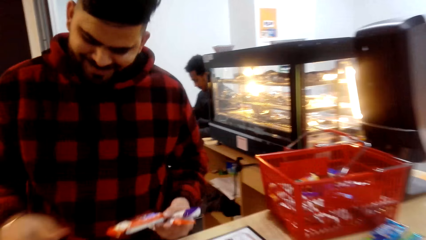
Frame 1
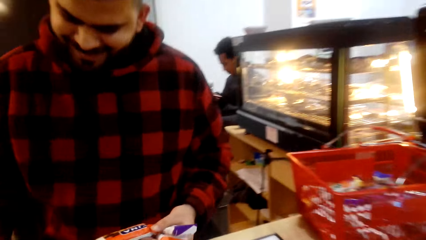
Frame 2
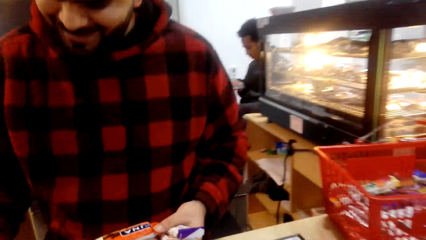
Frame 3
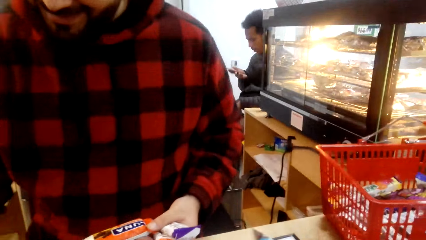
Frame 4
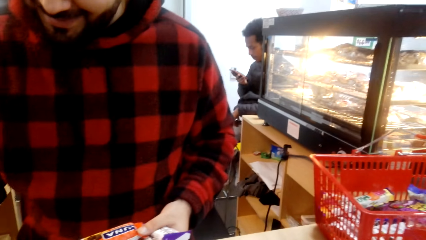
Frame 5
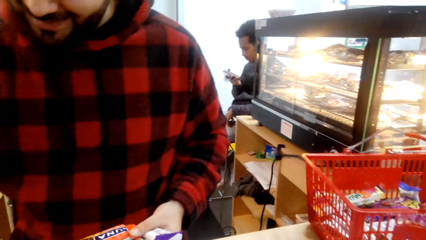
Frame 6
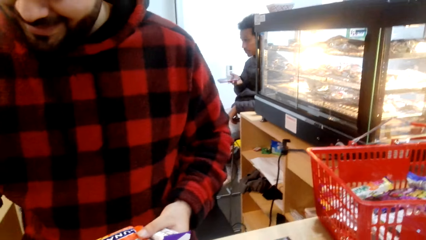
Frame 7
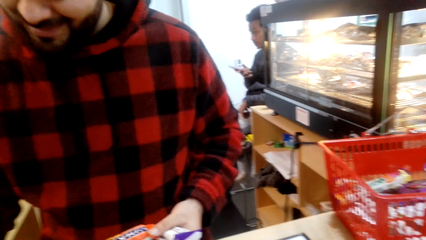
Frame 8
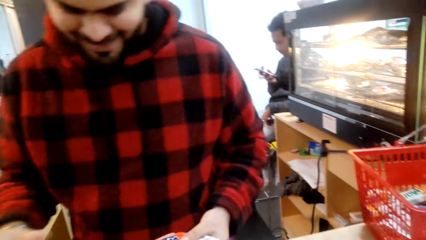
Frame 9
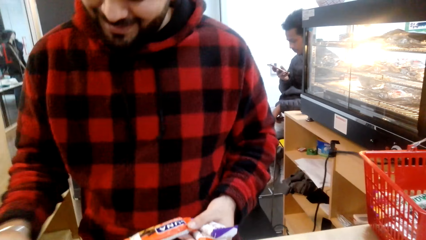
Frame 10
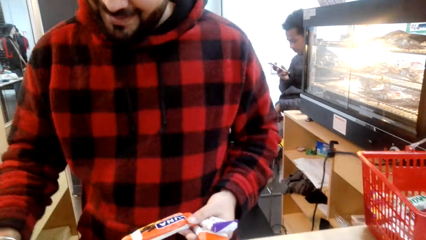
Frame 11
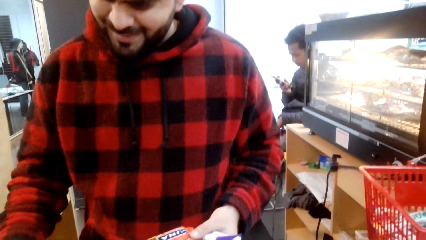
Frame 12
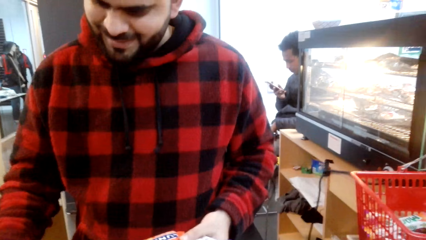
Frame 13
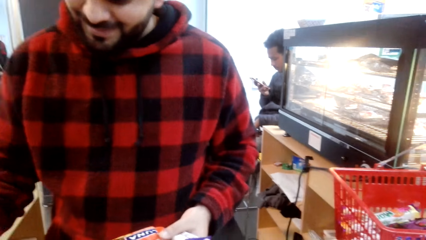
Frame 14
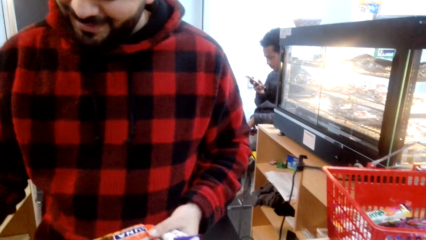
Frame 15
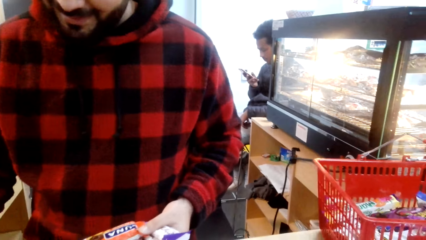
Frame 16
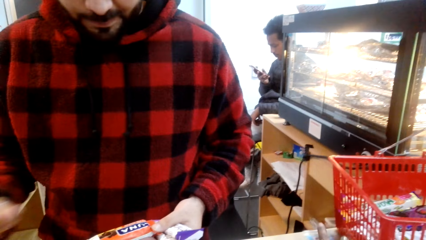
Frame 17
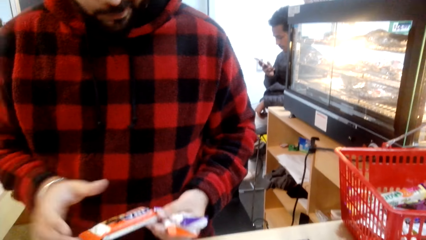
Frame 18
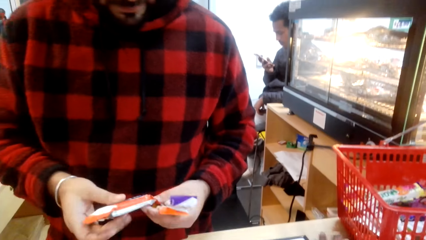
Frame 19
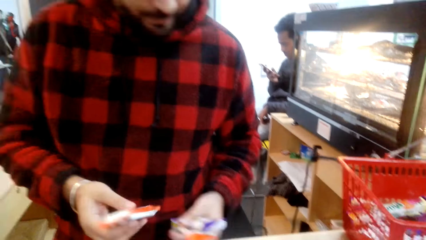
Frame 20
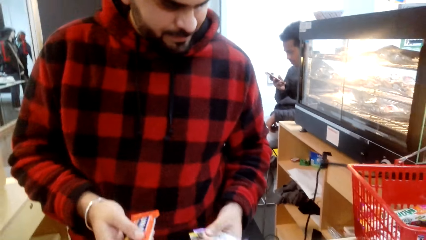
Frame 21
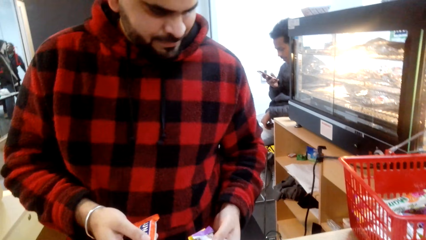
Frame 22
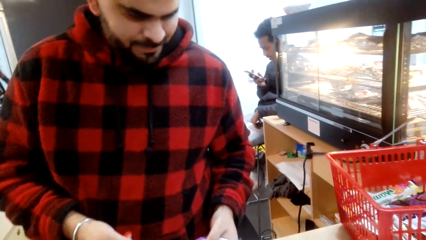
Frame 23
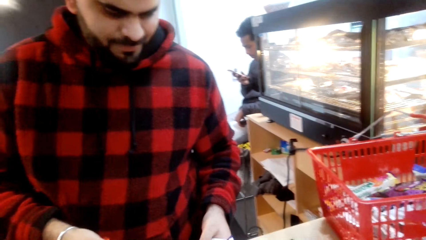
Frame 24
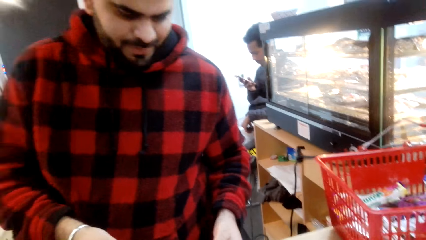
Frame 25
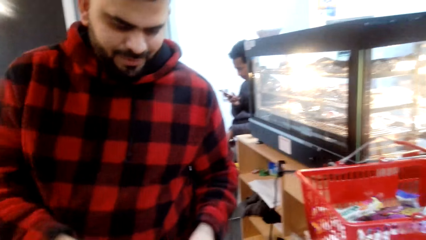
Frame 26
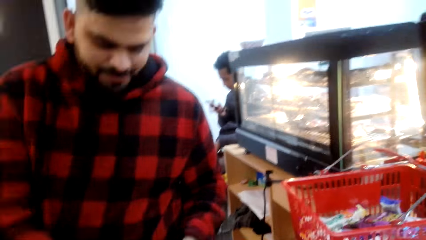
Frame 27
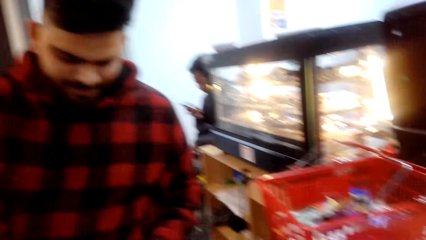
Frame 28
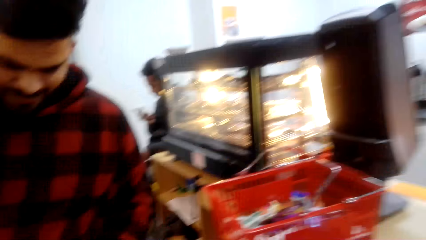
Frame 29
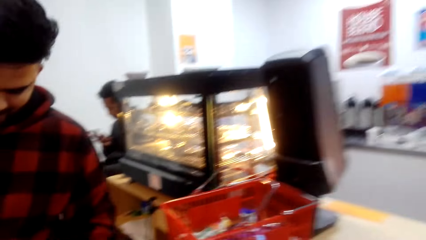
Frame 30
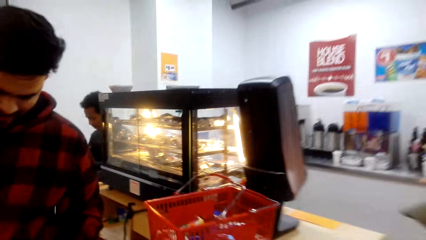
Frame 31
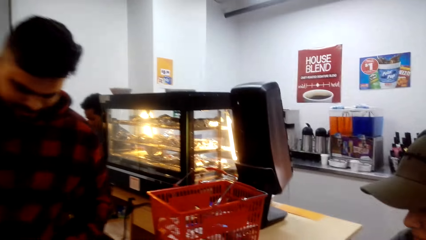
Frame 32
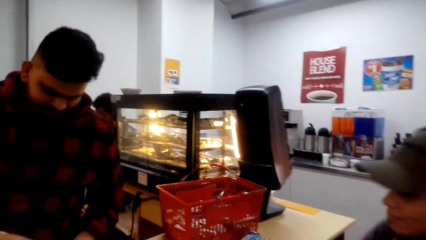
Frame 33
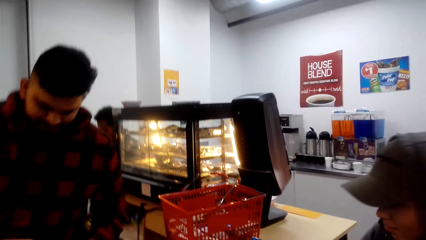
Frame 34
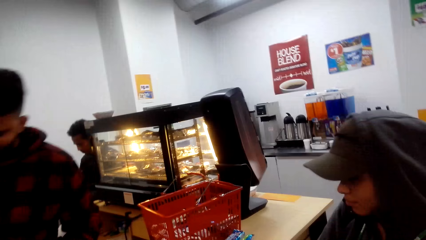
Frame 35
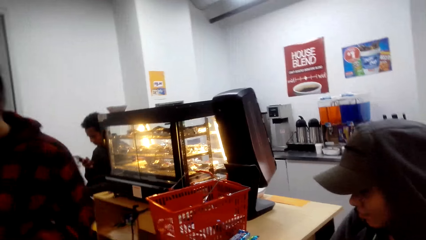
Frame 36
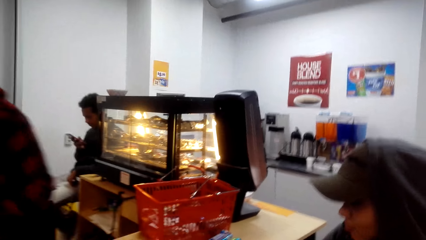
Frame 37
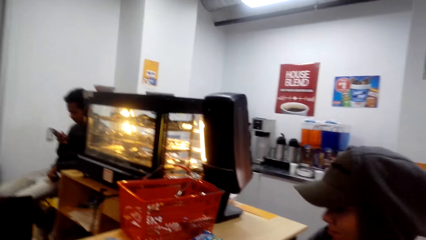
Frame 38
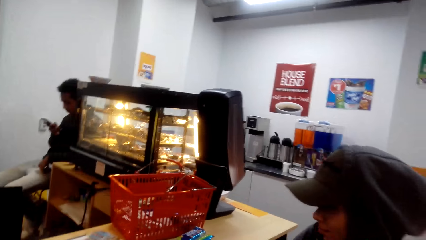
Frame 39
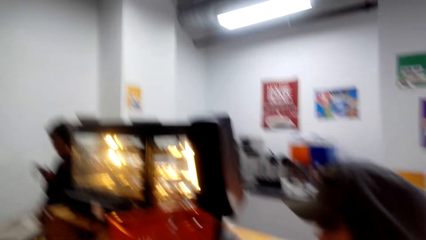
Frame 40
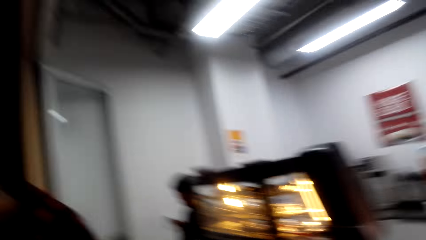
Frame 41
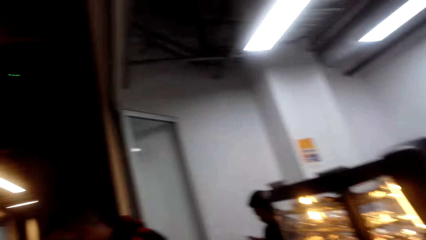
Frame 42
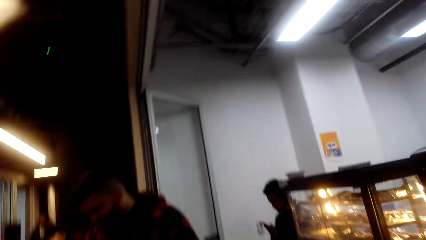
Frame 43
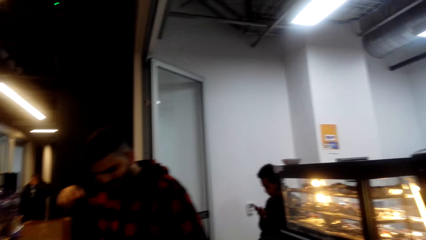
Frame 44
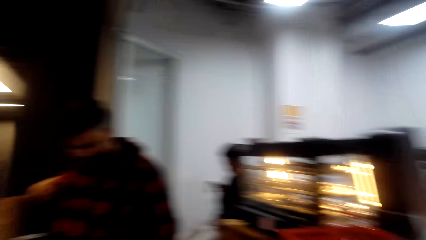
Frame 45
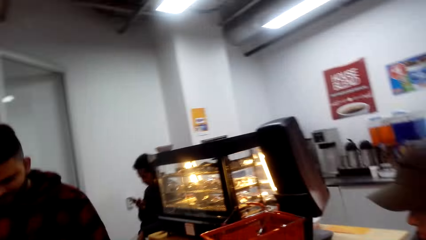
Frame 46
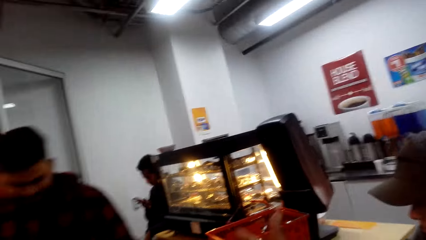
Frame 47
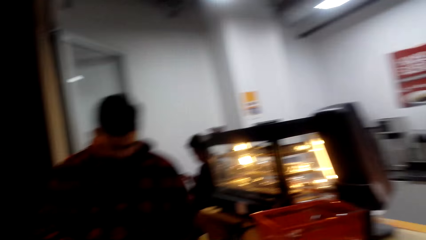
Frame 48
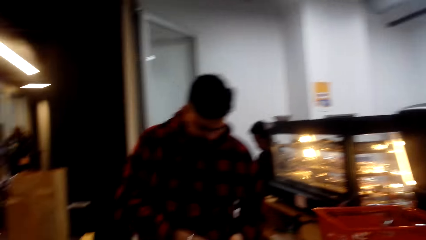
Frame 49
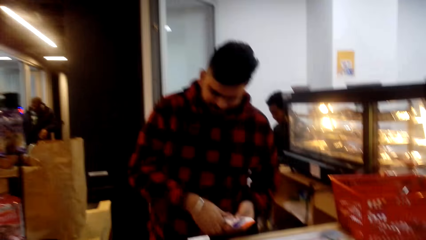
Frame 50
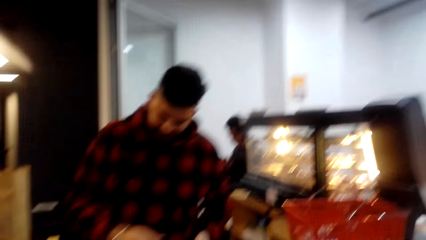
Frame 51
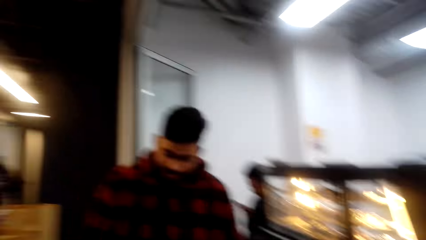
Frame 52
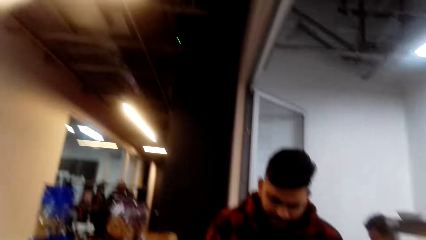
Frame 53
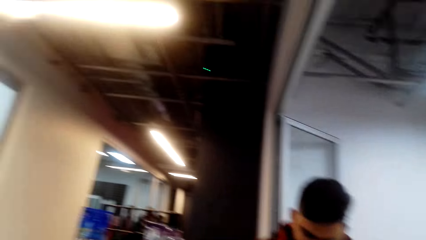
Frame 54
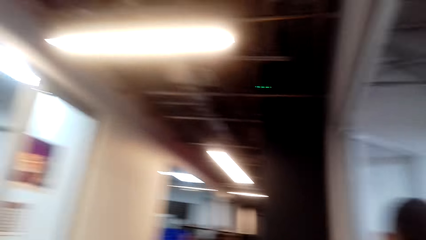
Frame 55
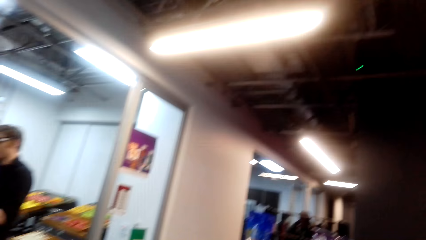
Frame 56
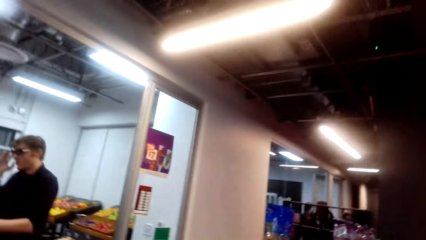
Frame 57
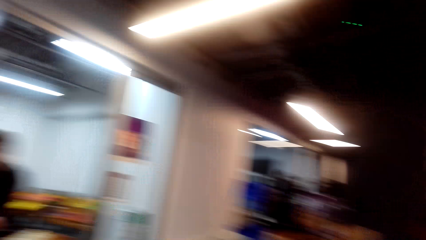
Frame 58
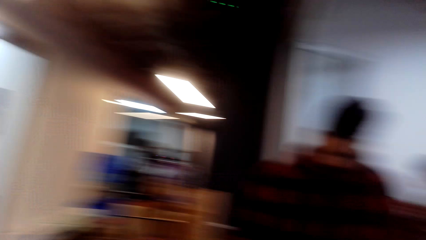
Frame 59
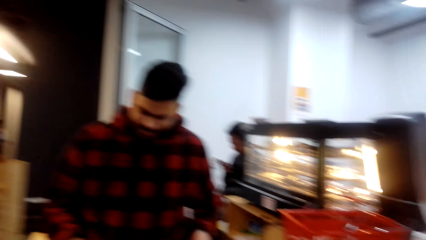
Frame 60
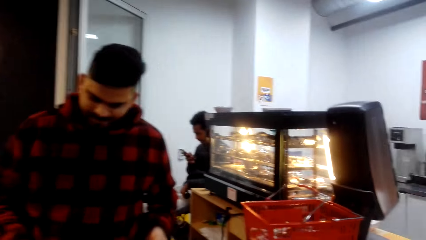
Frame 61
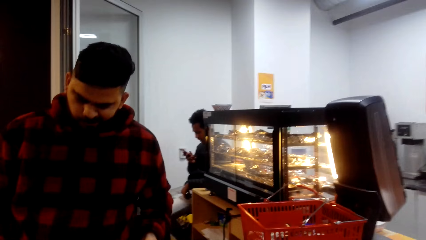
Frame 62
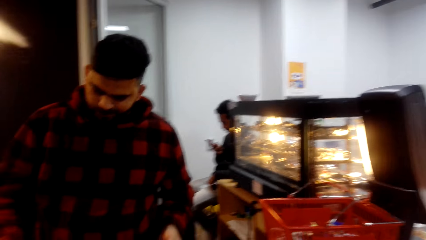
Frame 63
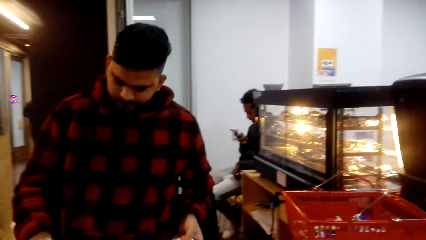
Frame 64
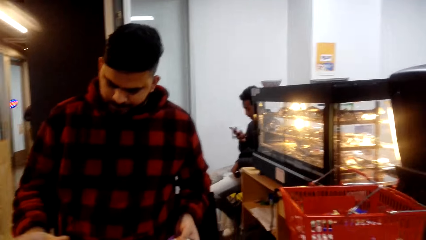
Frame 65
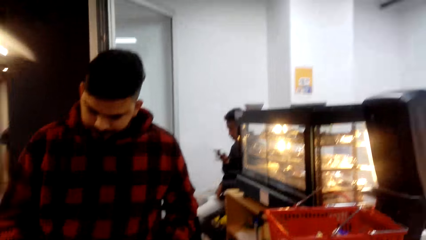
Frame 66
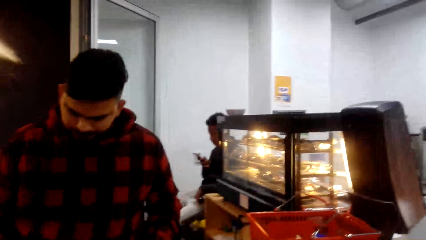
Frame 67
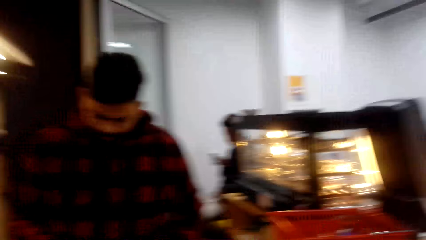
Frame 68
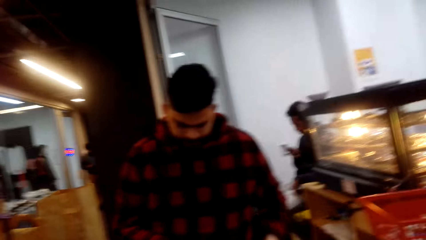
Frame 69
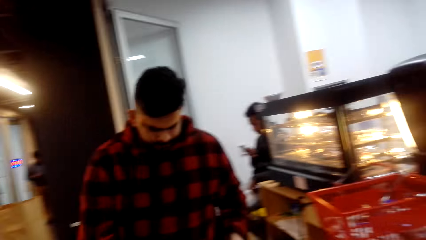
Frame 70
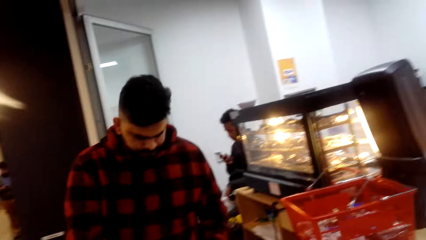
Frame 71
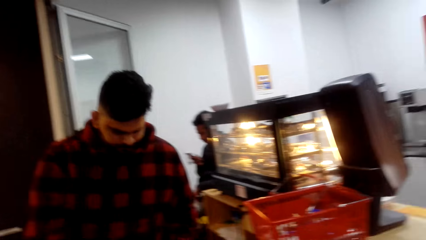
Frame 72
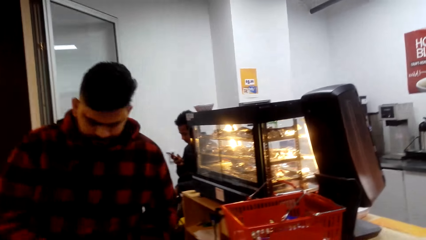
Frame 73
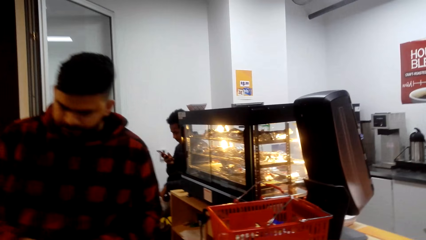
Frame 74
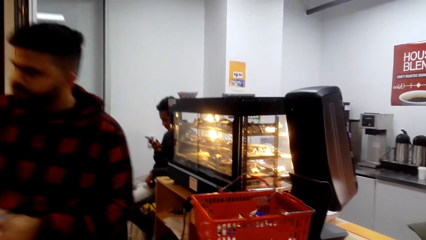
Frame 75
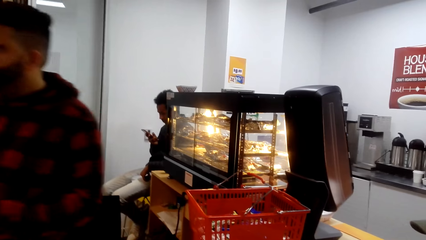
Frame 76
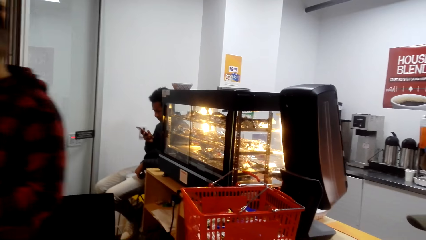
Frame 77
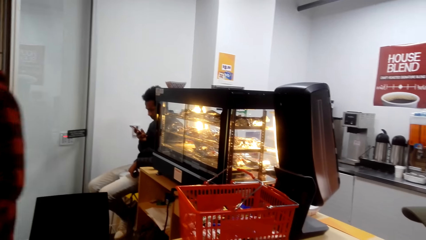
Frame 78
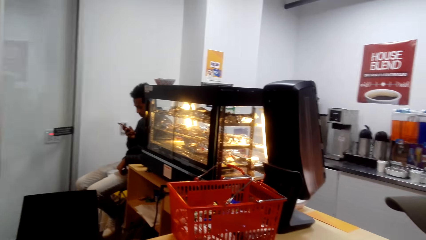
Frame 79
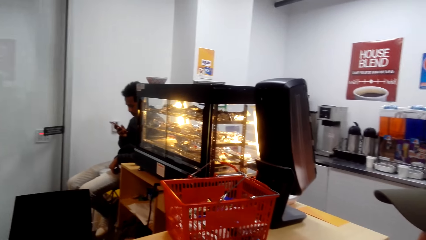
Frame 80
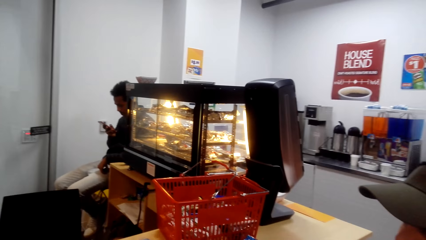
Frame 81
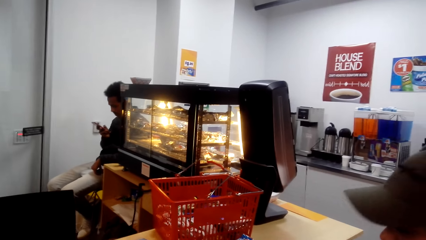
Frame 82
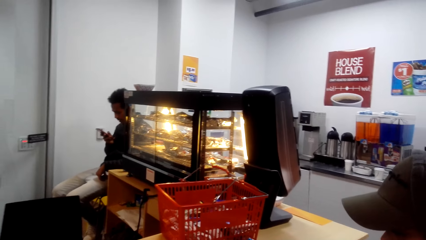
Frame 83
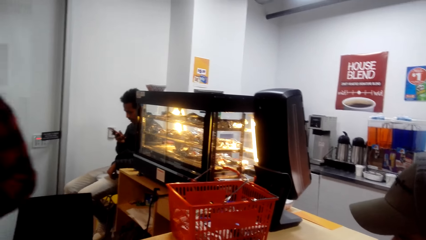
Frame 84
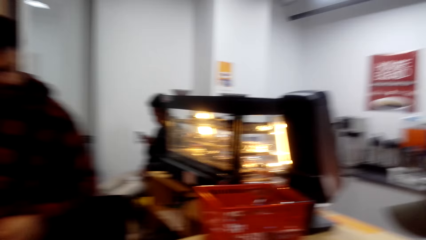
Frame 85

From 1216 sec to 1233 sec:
A man keys in something in the teller machine. The man picks up something from the counter. The camera wearer looks around. The man picks up something from the counter.
